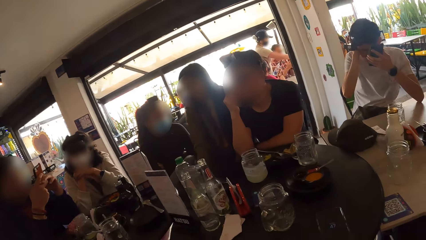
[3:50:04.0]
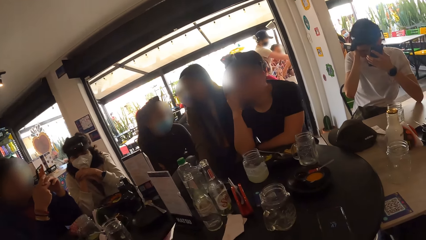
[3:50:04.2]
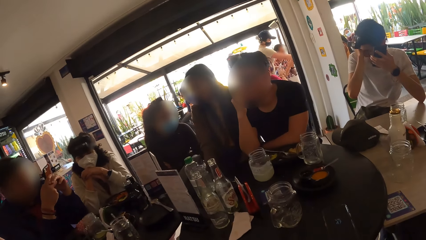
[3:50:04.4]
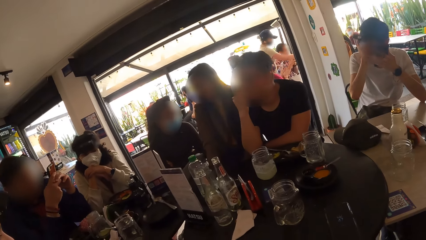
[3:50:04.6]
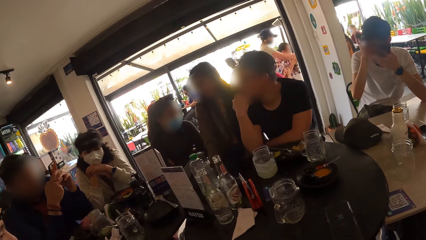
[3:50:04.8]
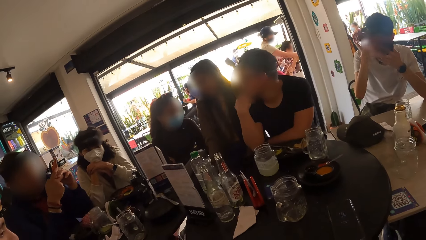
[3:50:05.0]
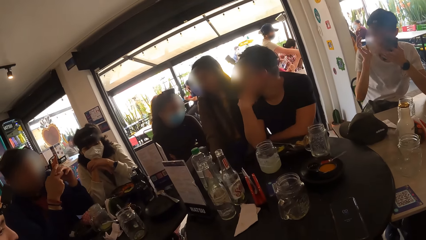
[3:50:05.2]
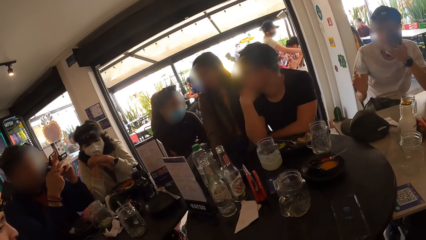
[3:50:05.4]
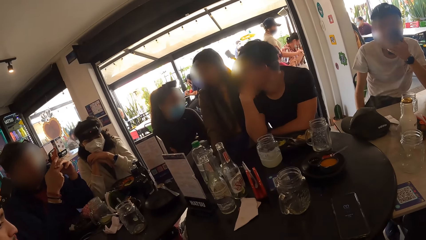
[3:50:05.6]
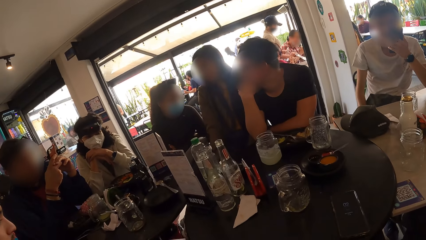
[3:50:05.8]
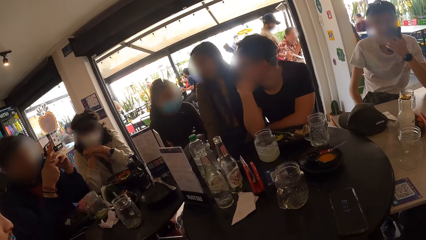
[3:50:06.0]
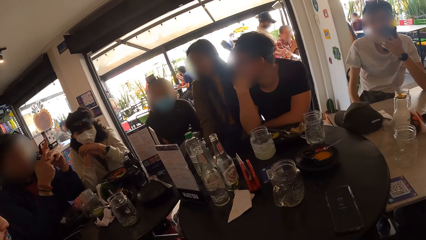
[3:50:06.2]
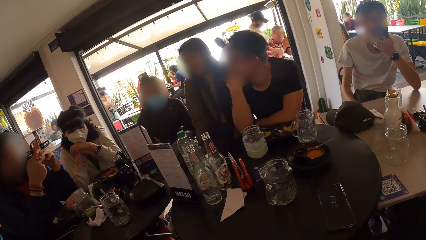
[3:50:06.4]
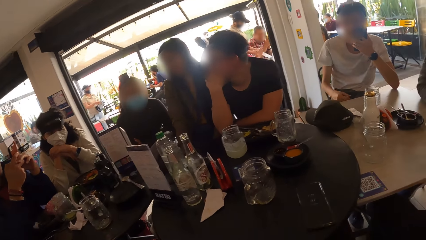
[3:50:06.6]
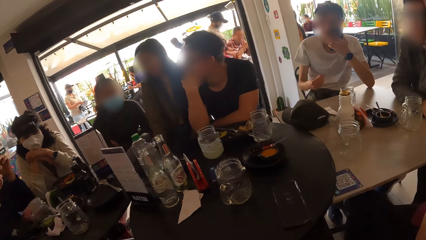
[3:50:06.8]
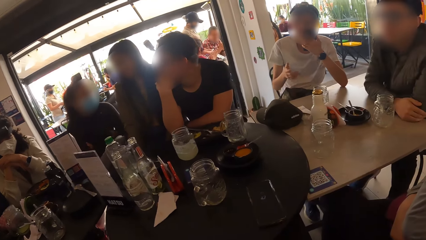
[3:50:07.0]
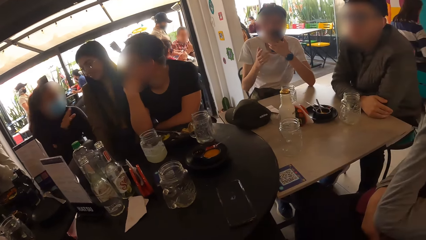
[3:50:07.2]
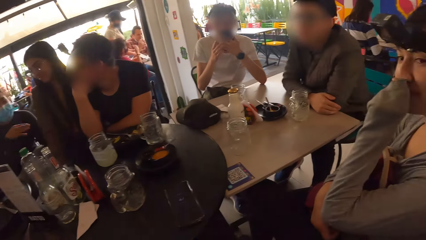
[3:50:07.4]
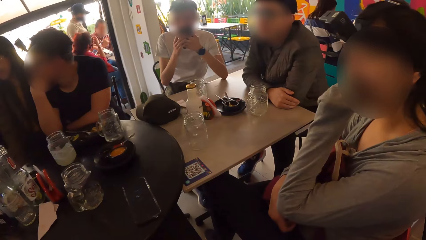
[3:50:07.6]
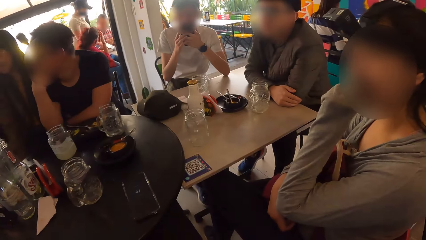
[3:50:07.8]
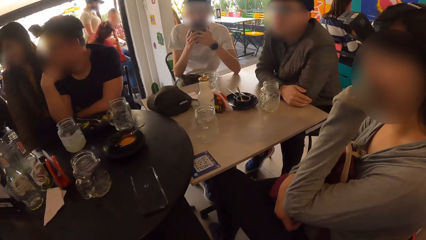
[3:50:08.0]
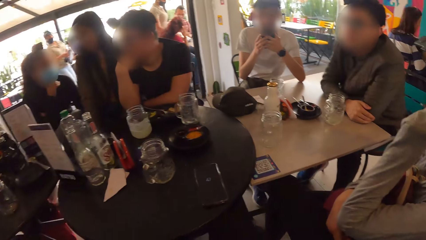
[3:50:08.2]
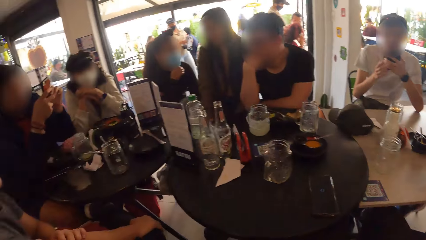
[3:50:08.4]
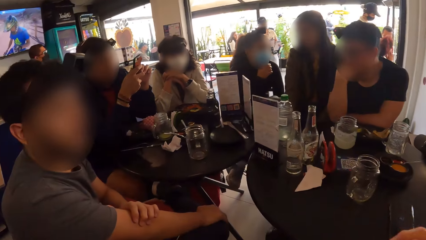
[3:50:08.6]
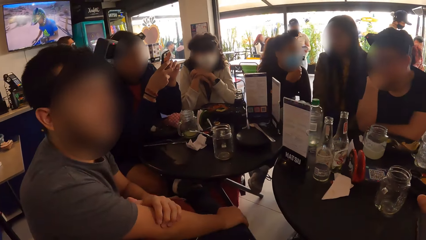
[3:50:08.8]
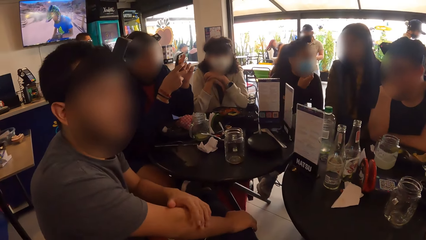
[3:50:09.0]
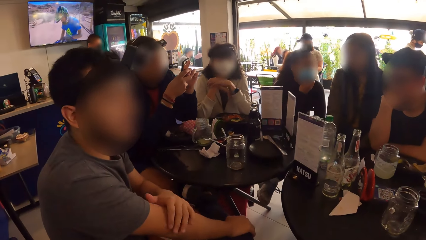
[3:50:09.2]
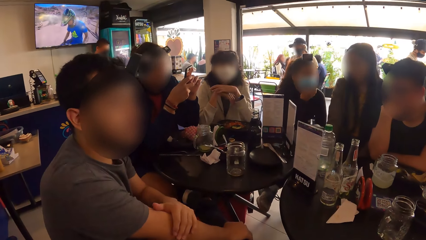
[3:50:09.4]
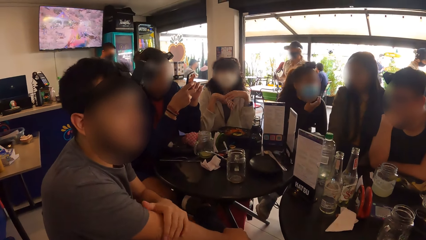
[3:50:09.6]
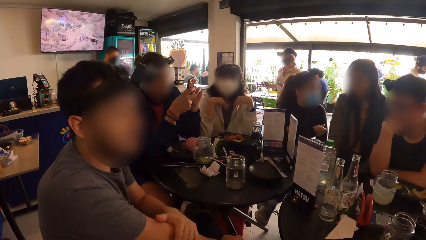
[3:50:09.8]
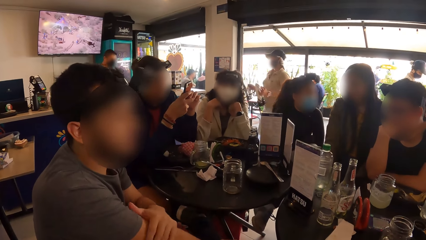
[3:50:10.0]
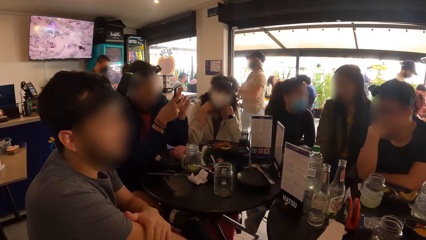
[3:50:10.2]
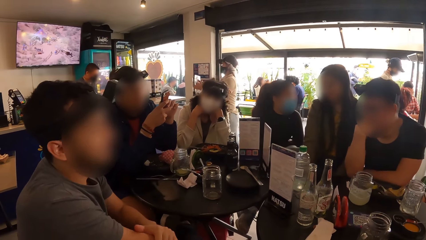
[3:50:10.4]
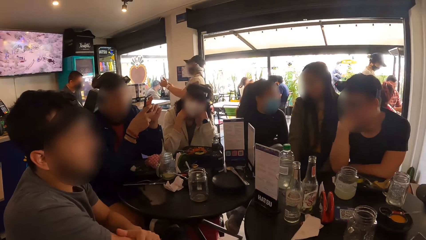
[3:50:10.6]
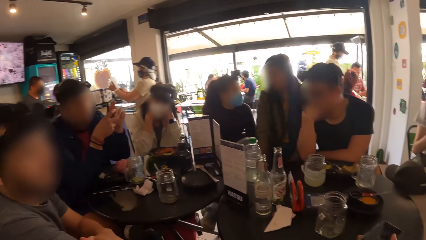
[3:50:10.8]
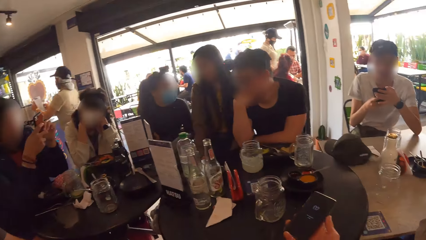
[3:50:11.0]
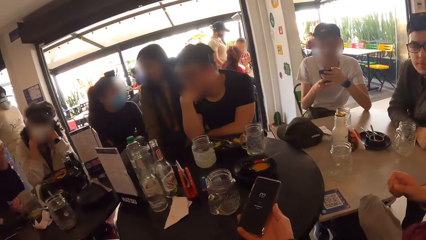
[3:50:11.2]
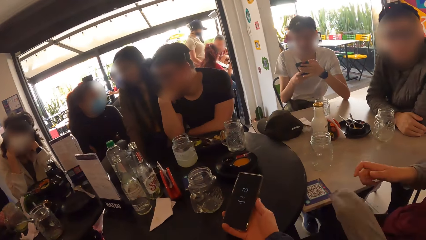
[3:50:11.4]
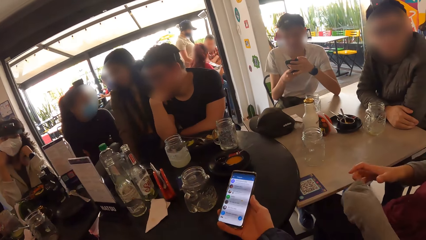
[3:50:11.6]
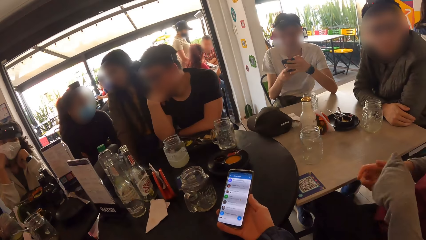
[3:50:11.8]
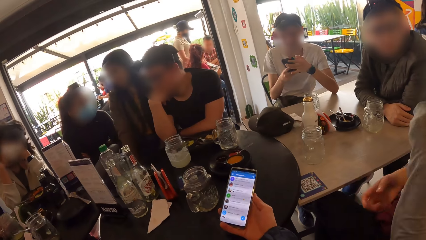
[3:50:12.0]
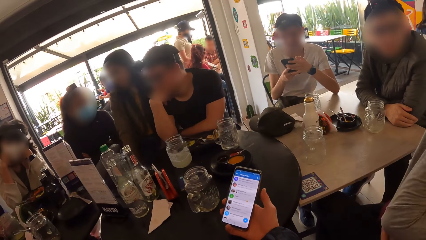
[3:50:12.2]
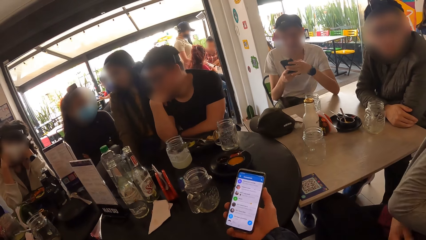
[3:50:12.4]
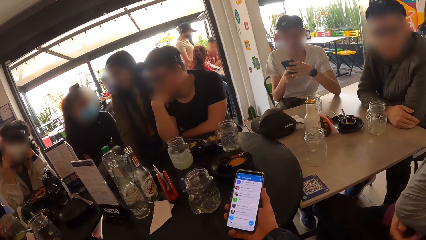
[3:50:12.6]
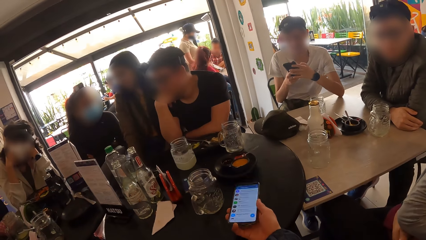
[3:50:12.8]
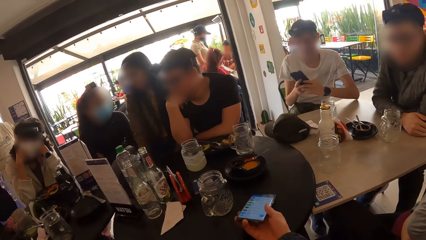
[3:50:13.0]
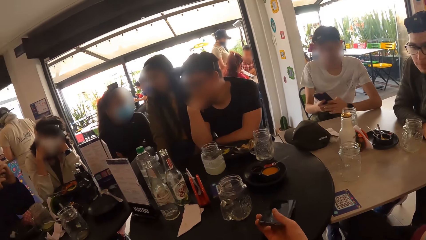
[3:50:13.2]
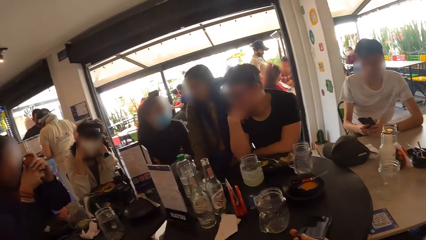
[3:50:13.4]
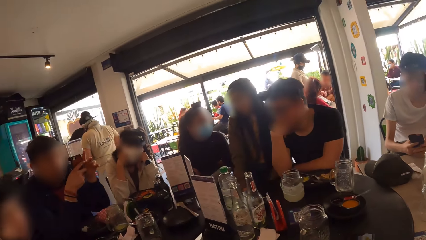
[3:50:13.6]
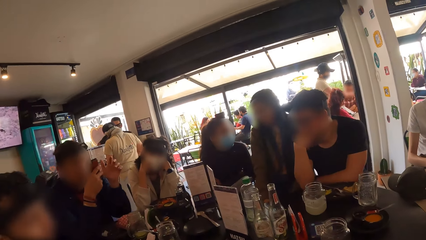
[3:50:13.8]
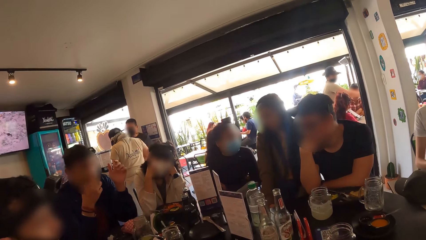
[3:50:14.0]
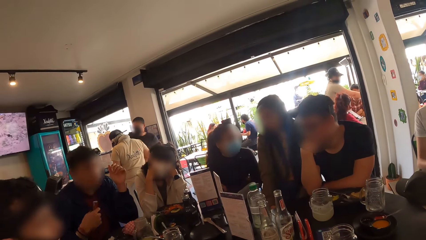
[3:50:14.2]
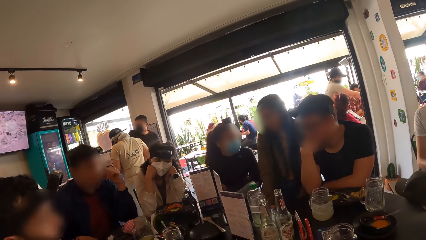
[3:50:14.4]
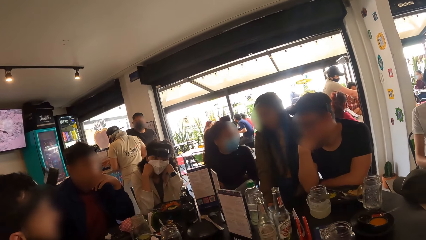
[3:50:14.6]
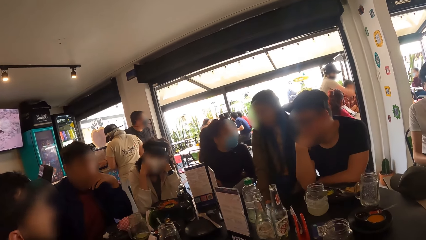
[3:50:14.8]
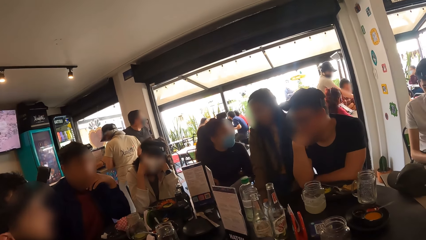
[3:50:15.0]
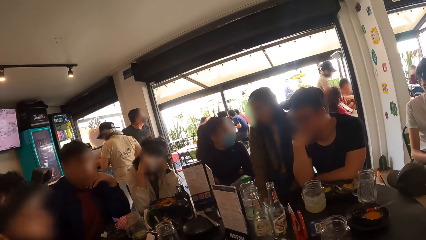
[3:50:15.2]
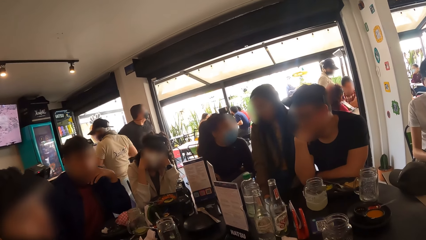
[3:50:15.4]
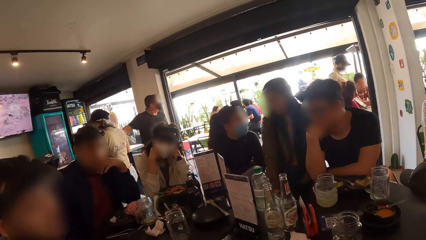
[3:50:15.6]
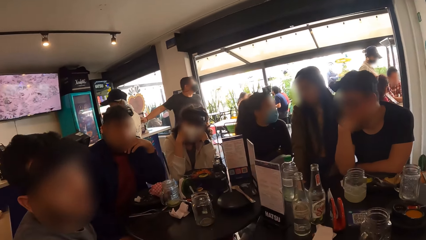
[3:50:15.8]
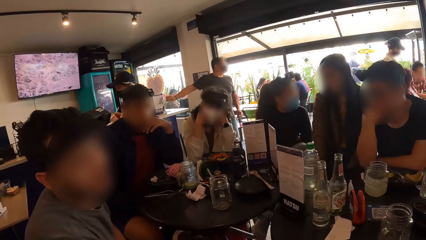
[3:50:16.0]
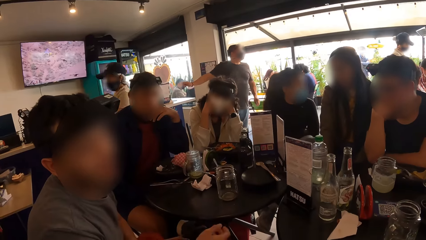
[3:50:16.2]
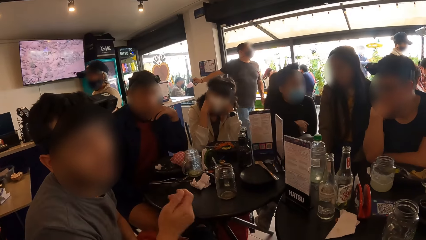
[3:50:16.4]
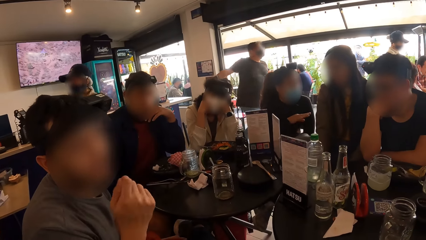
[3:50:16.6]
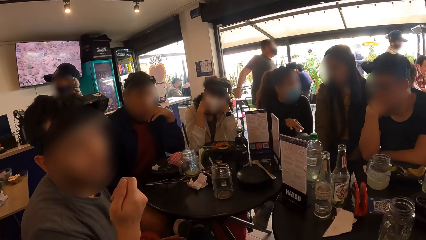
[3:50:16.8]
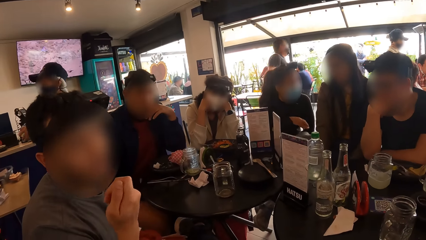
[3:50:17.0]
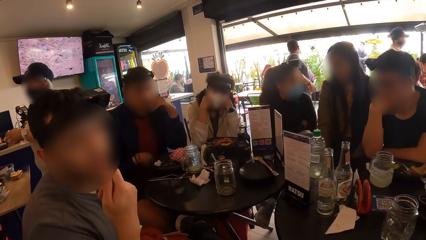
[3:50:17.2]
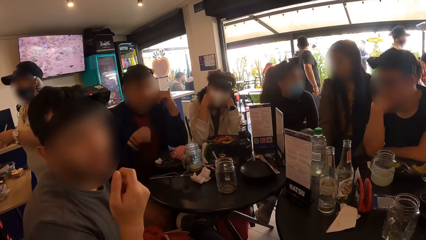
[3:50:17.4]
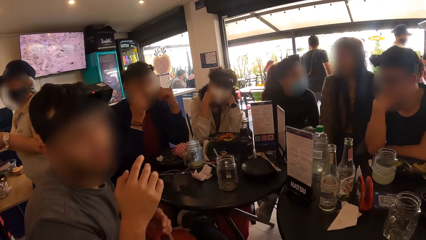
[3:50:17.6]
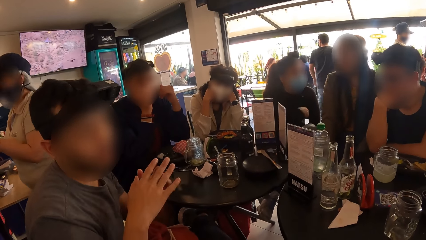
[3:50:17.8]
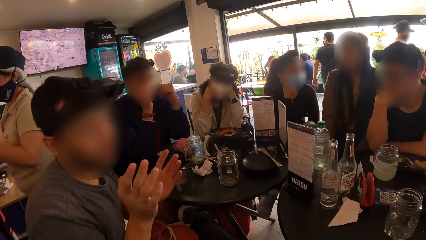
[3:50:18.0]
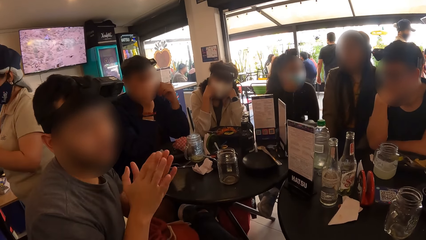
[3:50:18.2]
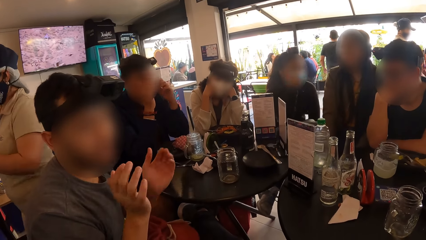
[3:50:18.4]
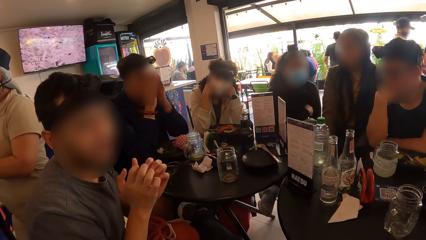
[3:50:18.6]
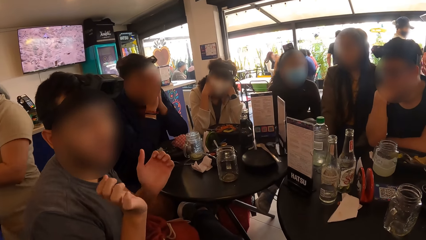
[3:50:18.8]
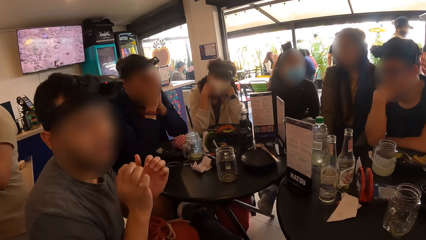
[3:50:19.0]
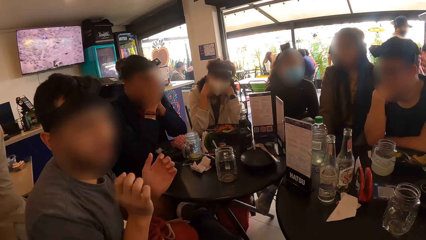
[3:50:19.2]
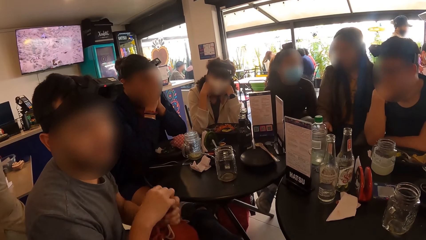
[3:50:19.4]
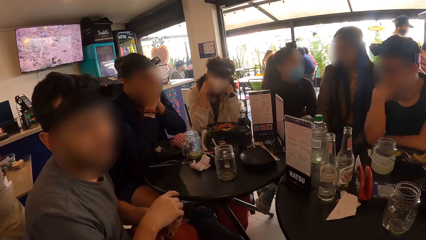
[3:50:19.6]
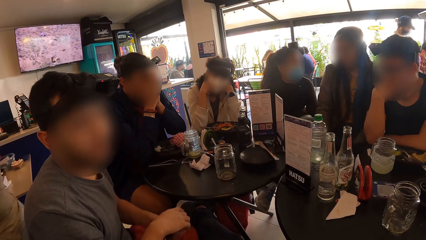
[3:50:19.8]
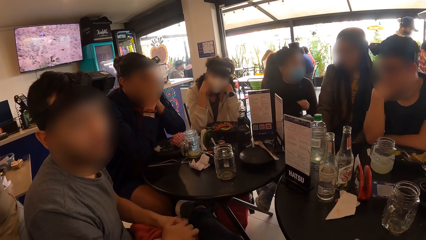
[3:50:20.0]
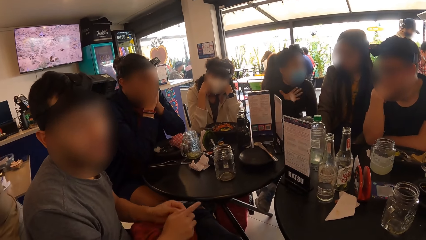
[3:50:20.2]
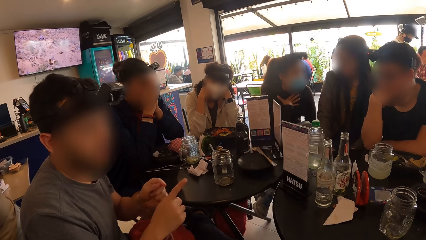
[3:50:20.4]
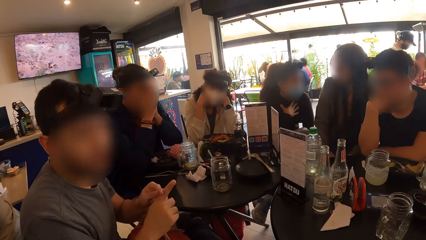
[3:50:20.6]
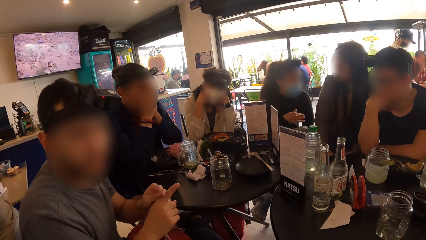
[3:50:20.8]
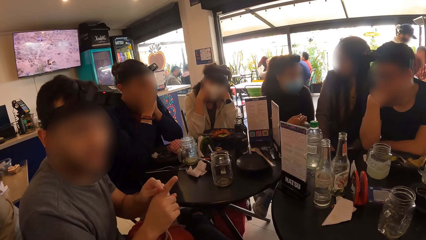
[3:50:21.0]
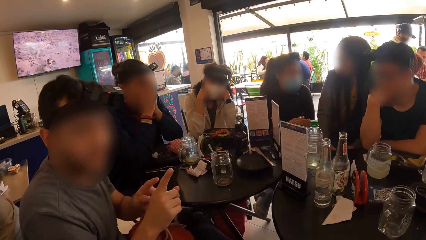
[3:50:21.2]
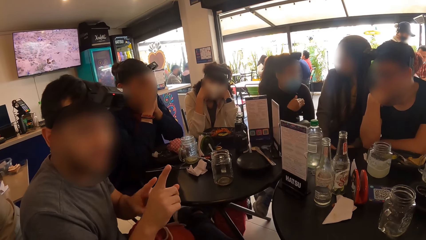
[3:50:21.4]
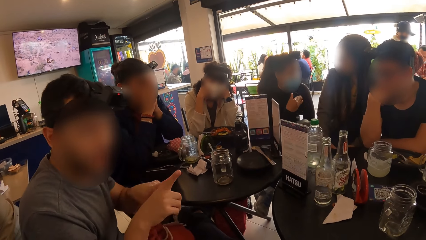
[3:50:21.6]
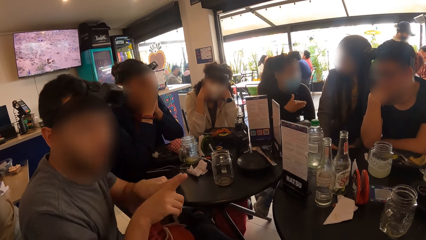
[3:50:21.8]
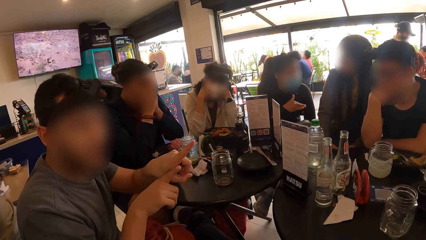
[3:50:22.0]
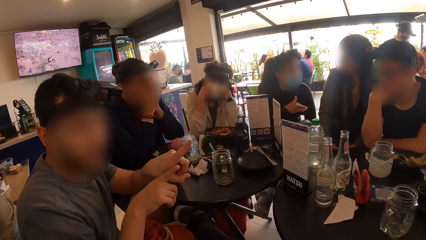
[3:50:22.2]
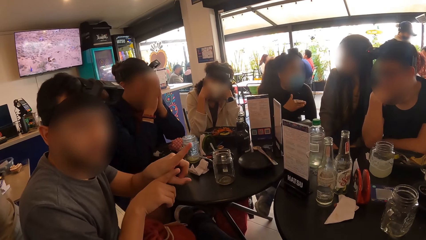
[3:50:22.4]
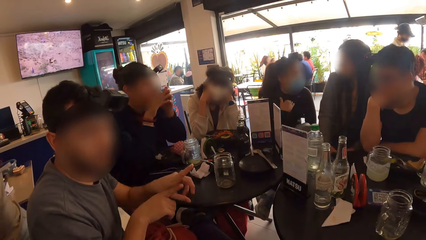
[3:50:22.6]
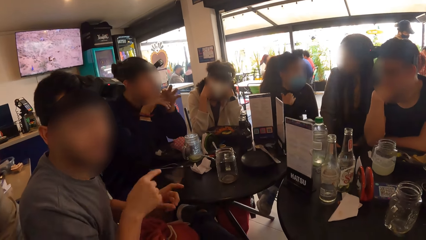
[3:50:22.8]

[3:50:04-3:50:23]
The camera wearer holds a phone with his right hand. He operates the phone in his right hand with his right hand. He drops the phone on the table with his right hand. A man interacts with the camera wearer and a woman.
